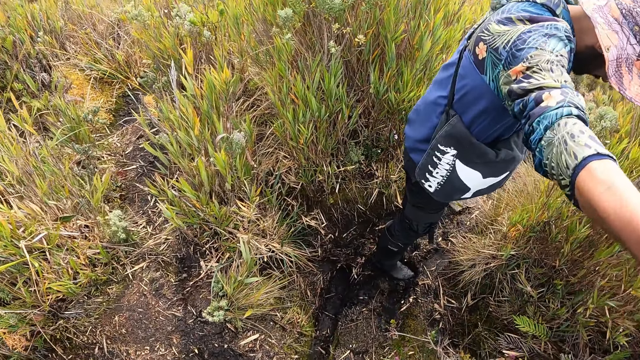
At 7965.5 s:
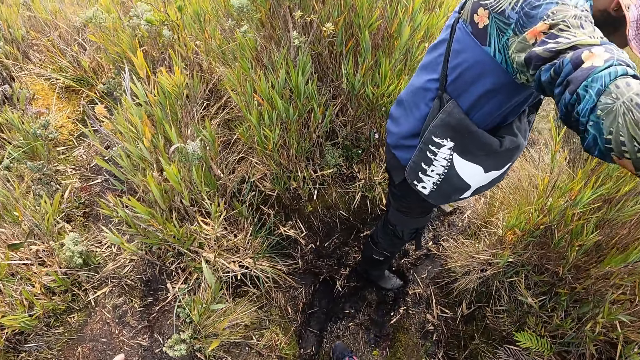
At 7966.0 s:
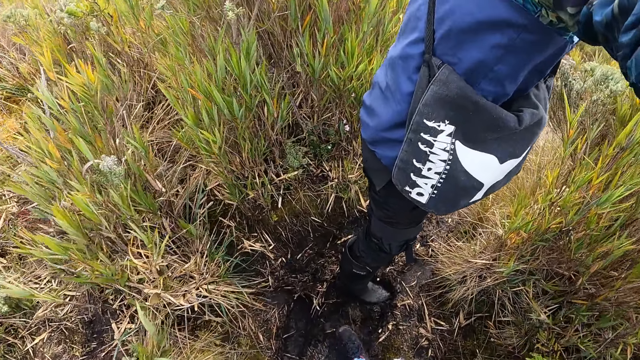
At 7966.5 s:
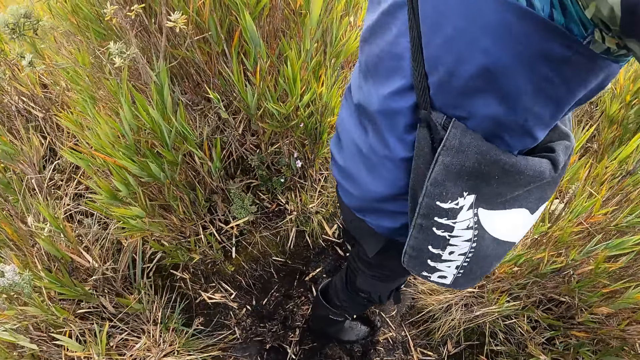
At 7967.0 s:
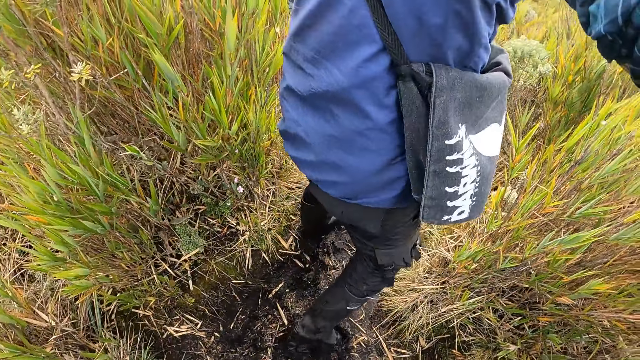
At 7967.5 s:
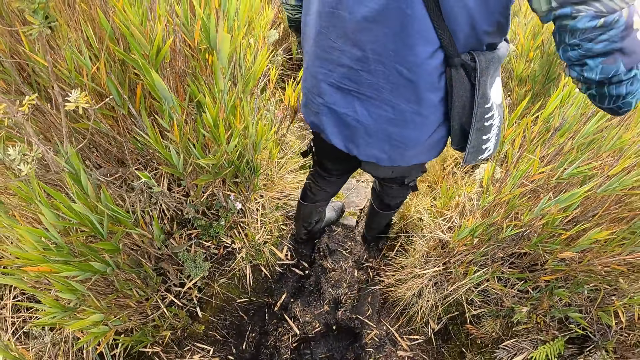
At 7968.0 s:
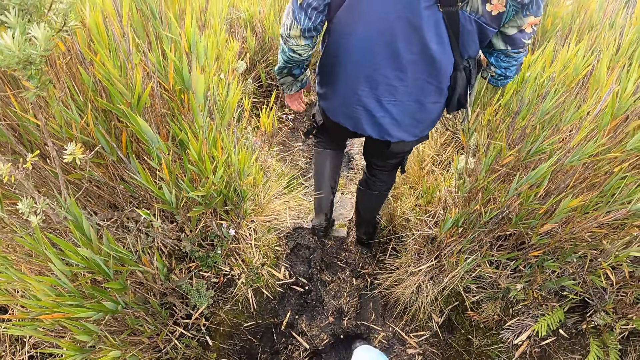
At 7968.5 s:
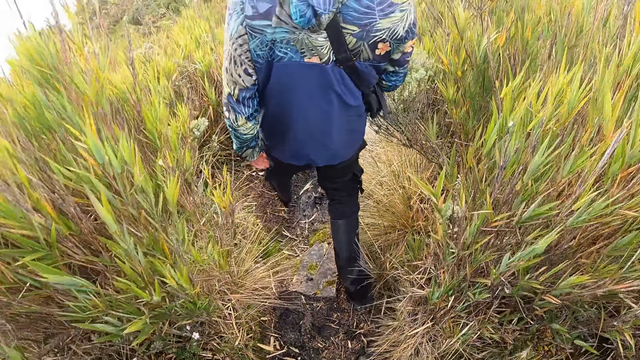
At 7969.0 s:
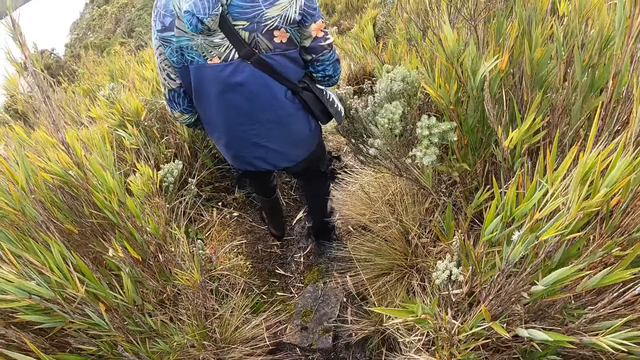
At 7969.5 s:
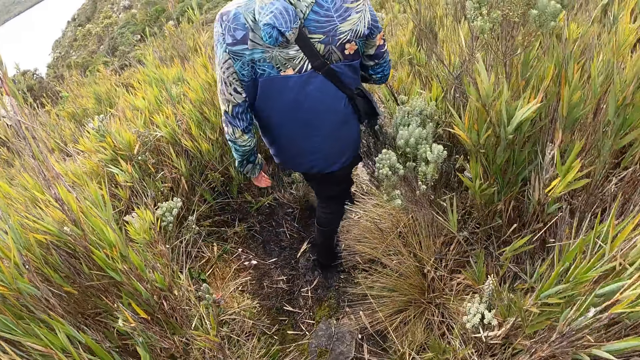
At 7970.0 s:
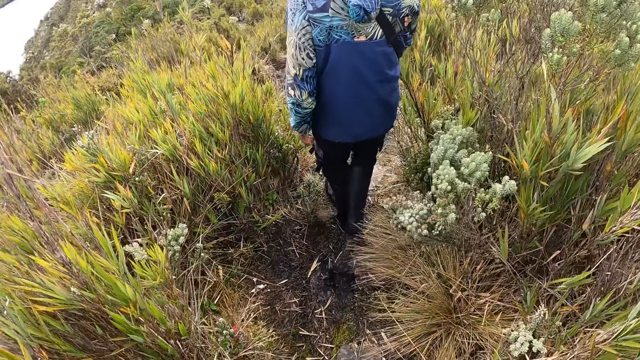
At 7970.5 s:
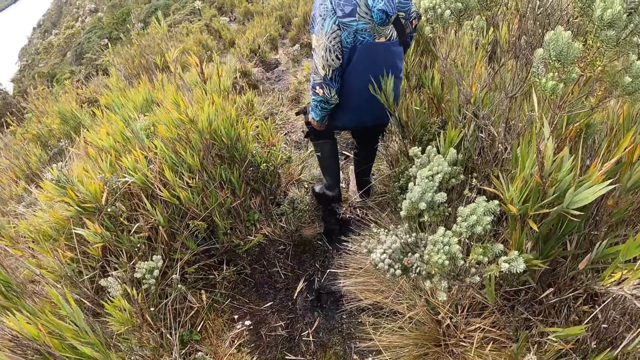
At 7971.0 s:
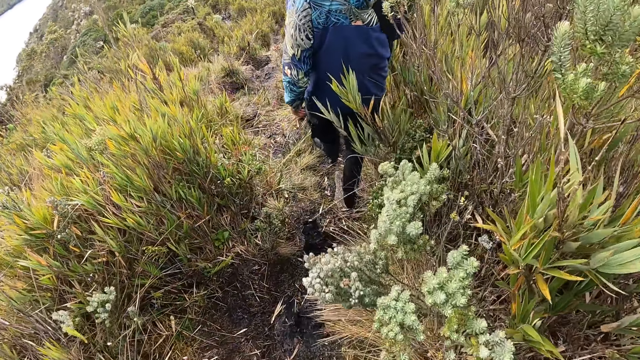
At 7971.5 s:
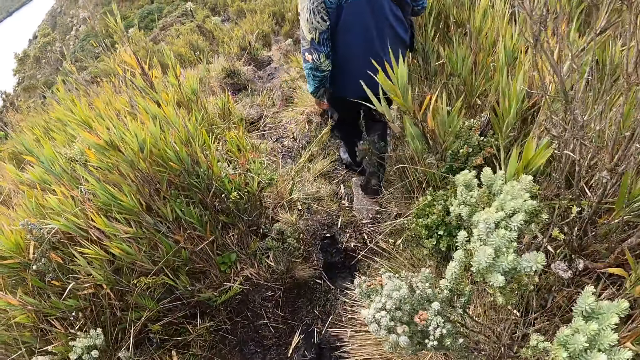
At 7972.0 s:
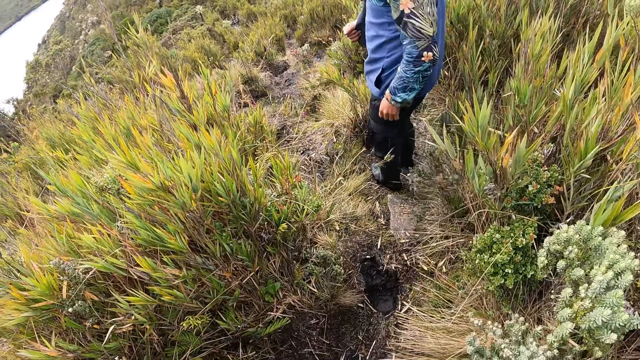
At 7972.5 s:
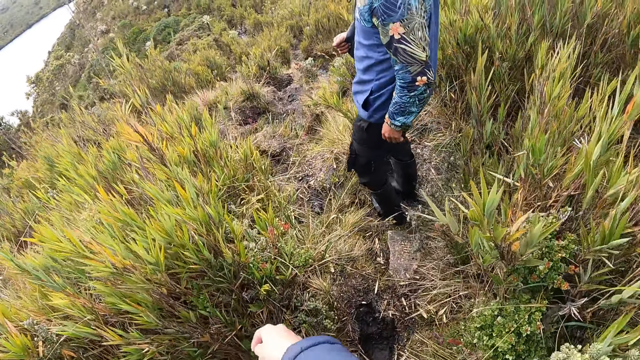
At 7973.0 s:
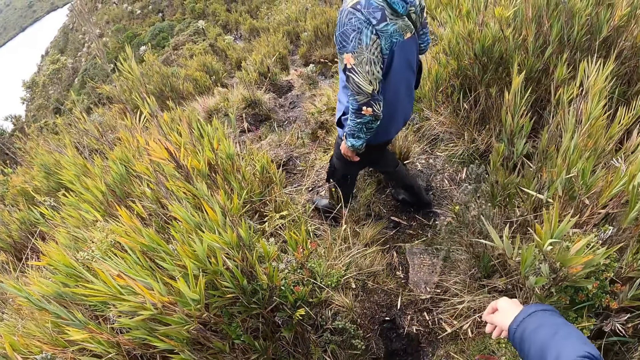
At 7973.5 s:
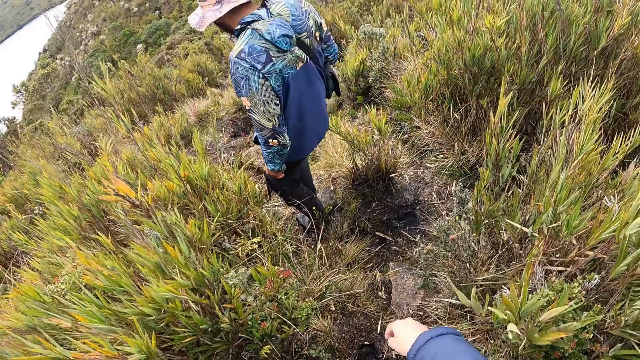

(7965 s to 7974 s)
The camera wearer walks down a trail.

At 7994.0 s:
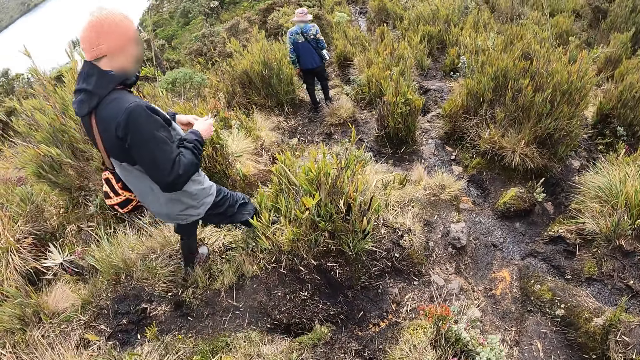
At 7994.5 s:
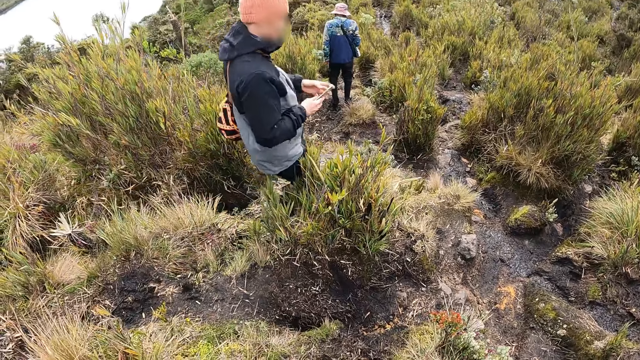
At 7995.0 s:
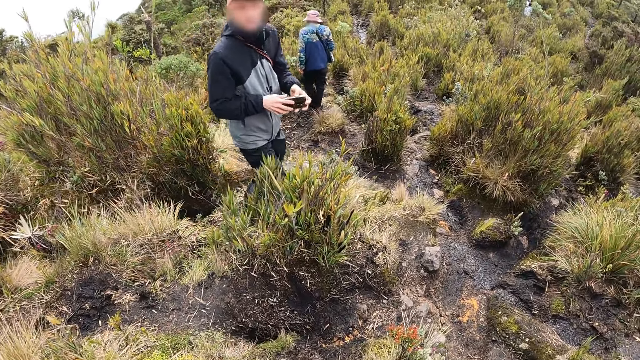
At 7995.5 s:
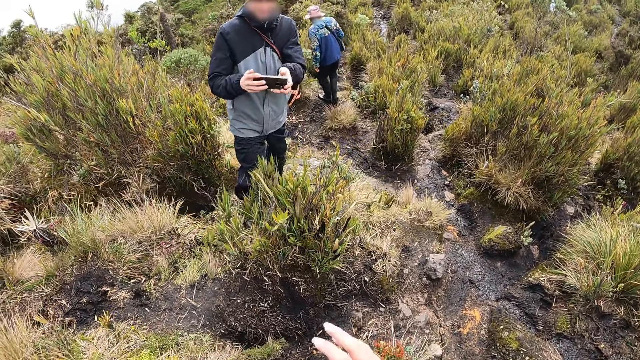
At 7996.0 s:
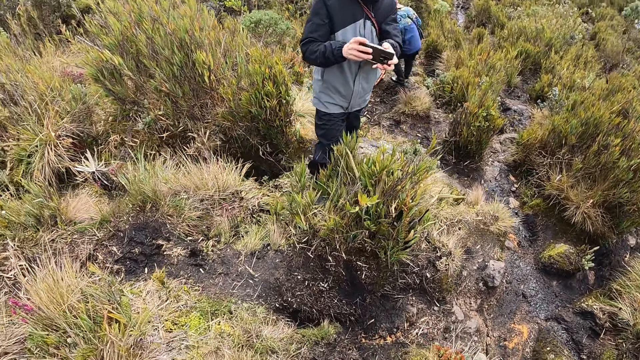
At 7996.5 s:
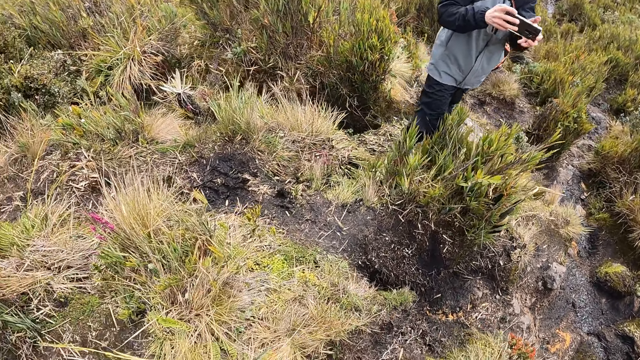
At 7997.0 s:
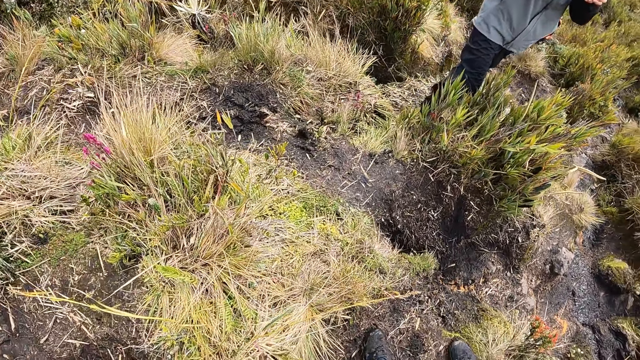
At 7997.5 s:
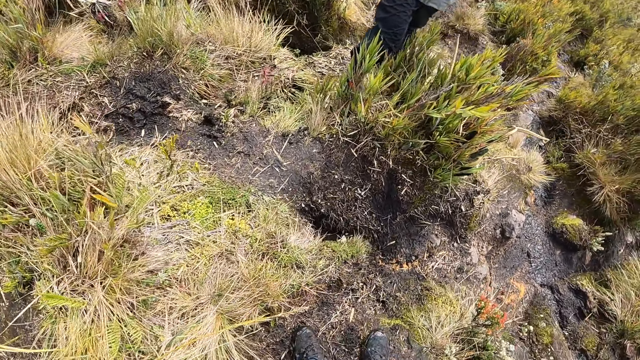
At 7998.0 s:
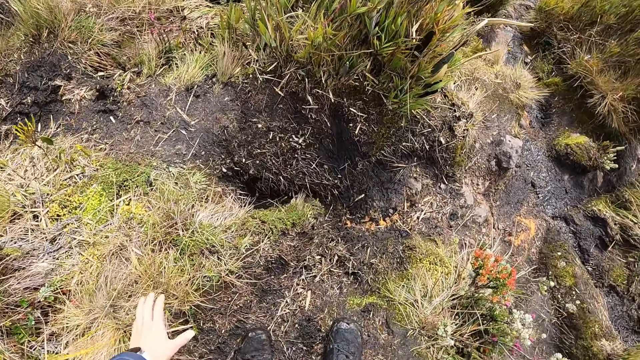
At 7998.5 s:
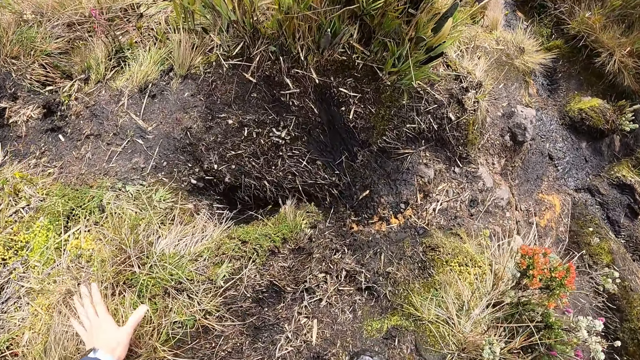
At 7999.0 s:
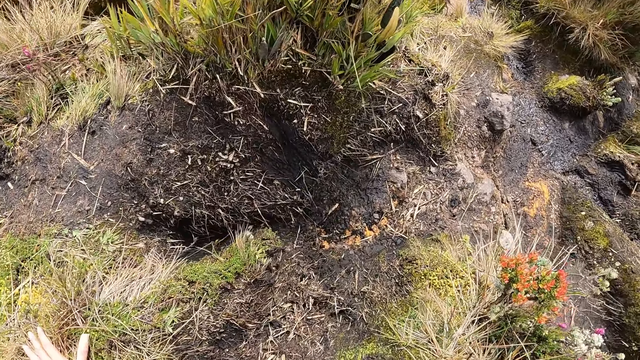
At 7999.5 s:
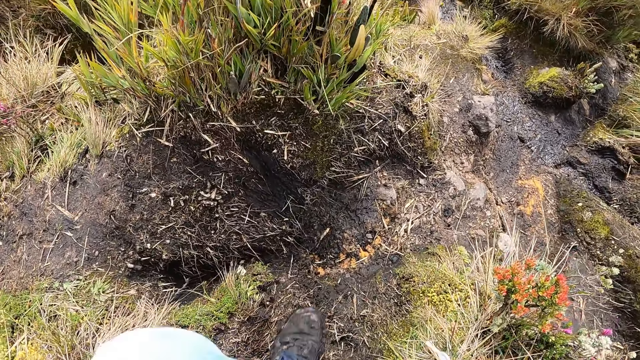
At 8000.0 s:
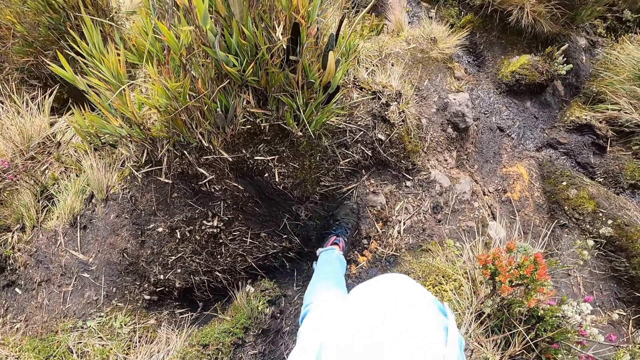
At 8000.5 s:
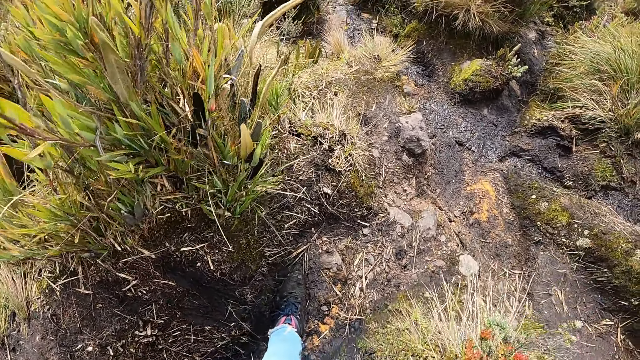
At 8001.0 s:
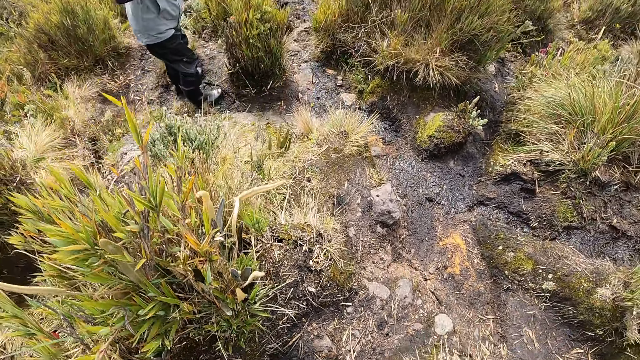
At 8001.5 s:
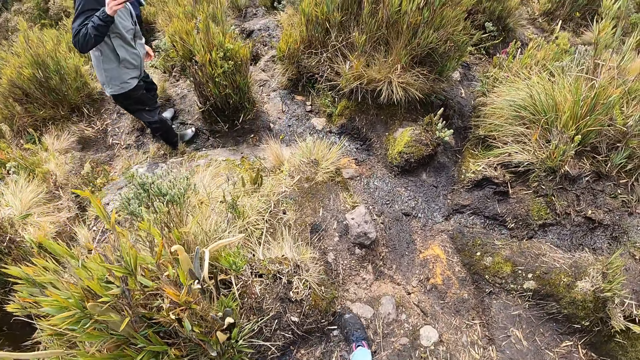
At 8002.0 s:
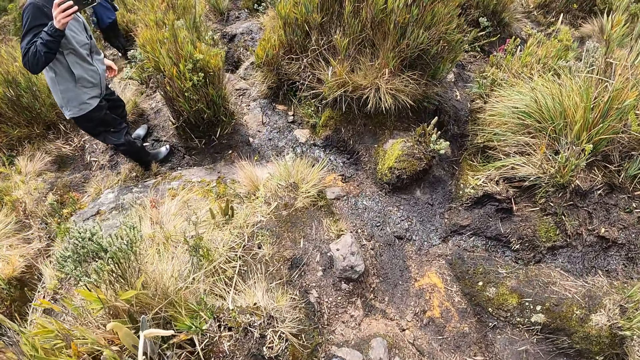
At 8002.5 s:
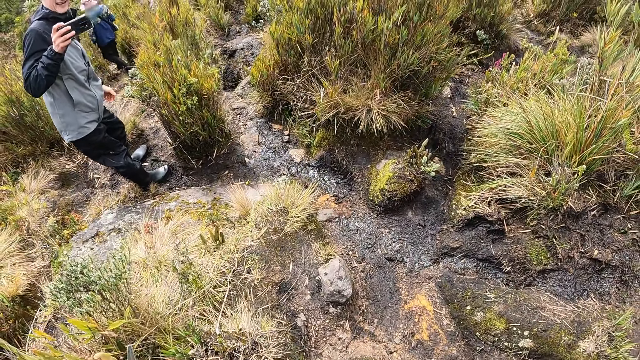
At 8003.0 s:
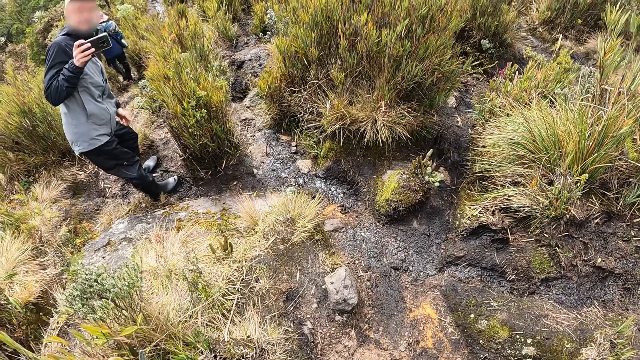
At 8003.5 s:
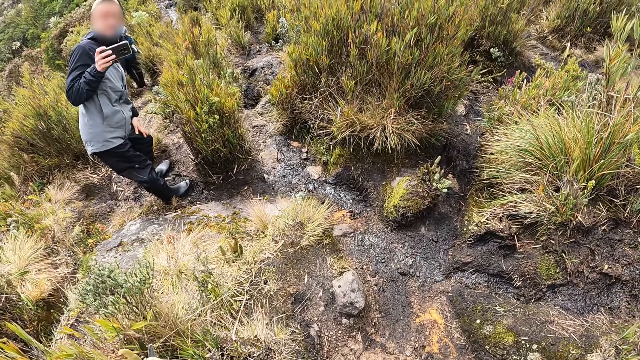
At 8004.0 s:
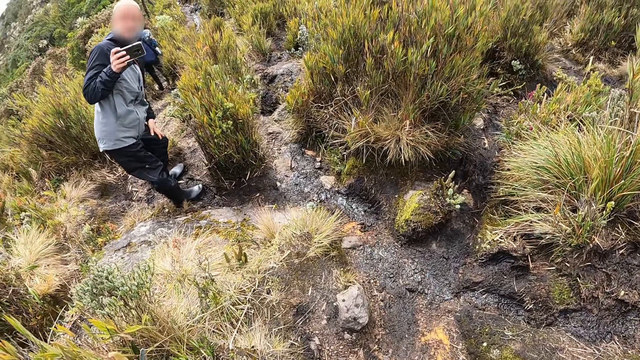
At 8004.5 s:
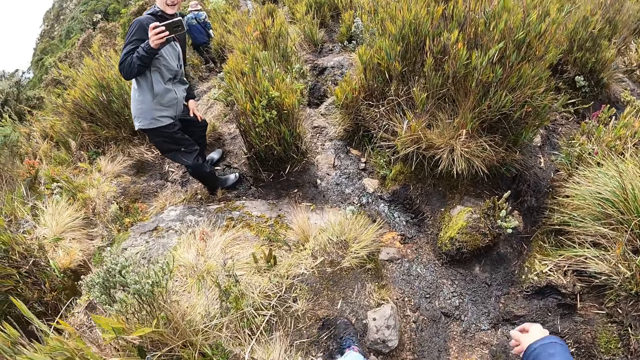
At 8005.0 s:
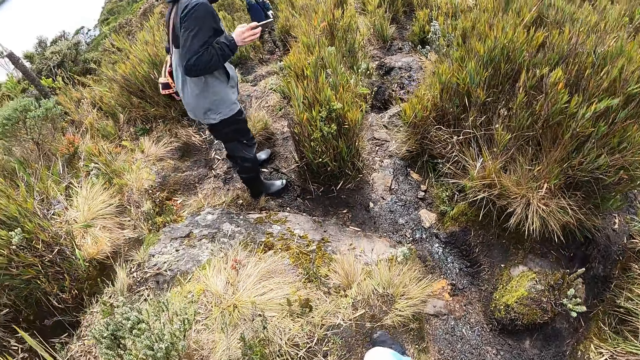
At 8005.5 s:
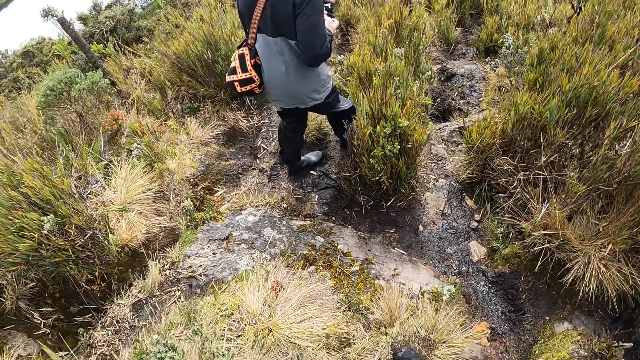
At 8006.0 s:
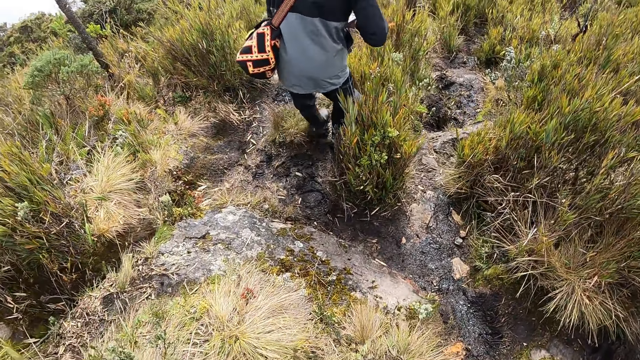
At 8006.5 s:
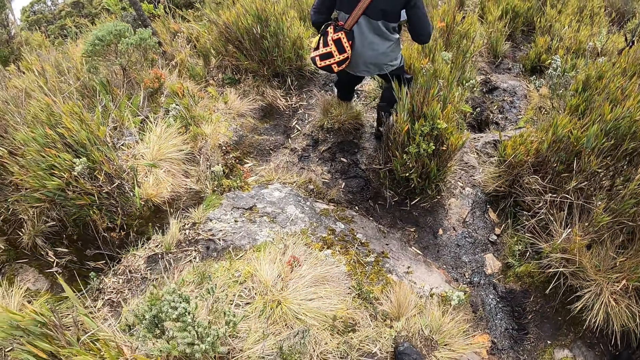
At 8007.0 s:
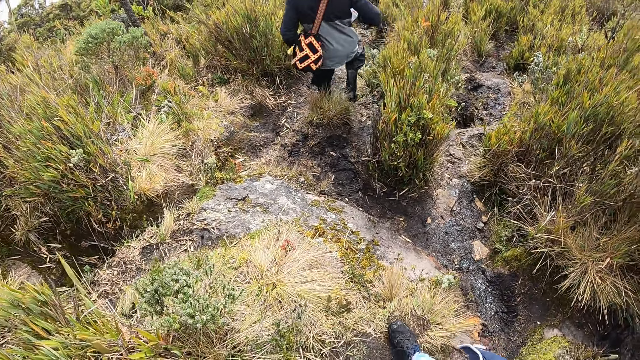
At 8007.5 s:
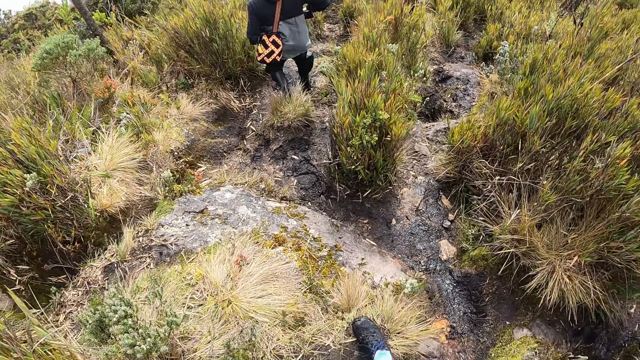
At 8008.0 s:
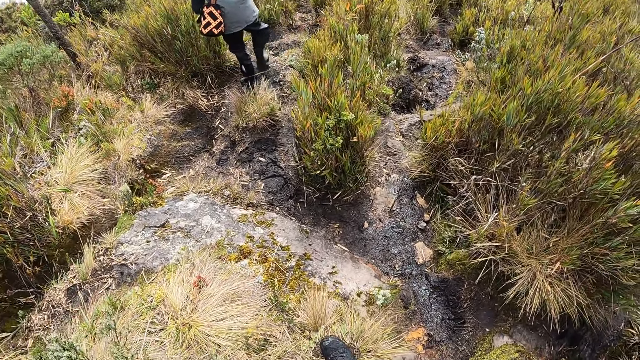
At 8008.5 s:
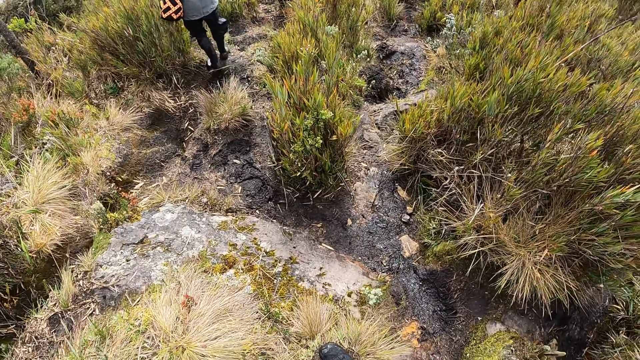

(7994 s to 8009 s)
A man interacts with the camera wearer. The camera wearer holds the floor with her left hand. The man interacts with the camera wearer. The man walks forward.
